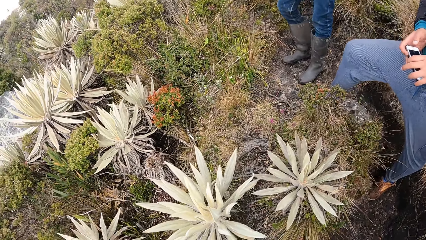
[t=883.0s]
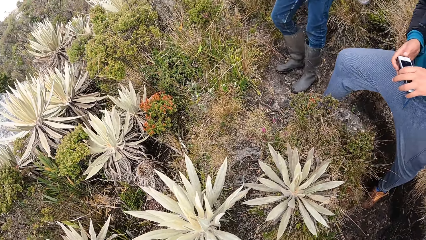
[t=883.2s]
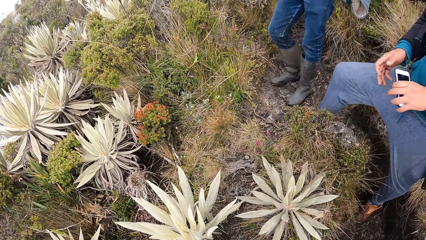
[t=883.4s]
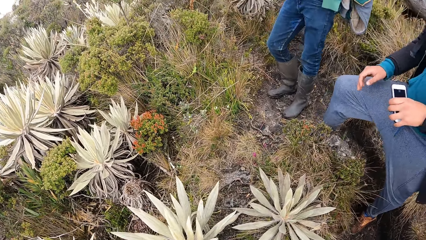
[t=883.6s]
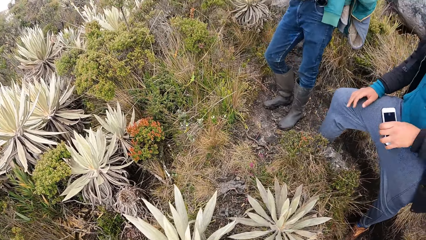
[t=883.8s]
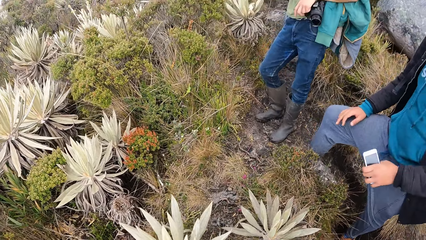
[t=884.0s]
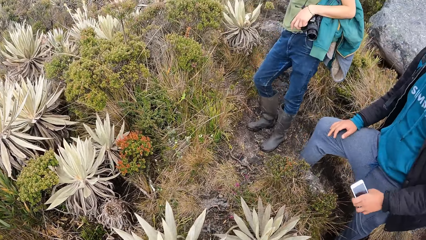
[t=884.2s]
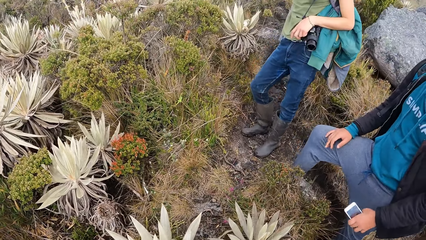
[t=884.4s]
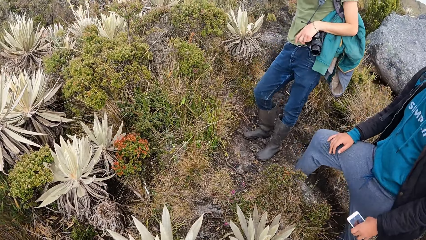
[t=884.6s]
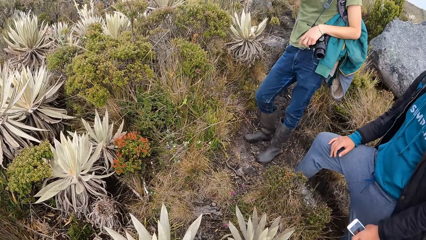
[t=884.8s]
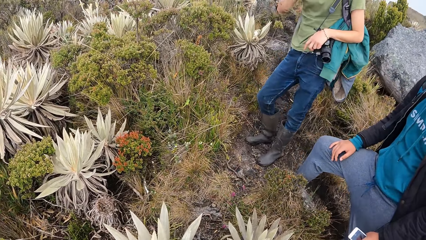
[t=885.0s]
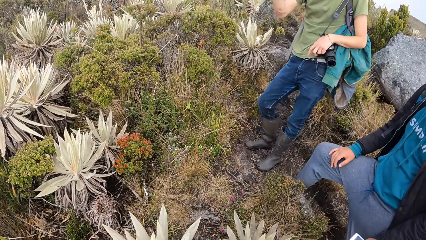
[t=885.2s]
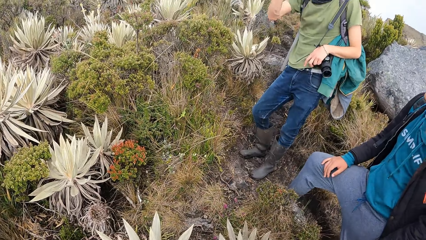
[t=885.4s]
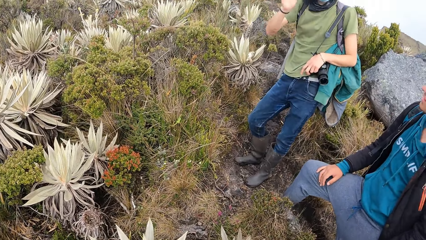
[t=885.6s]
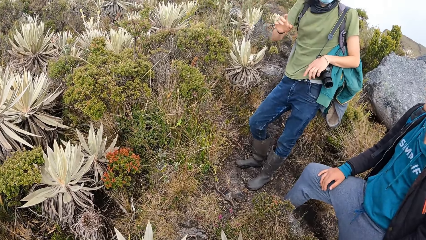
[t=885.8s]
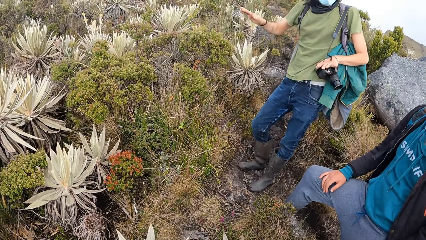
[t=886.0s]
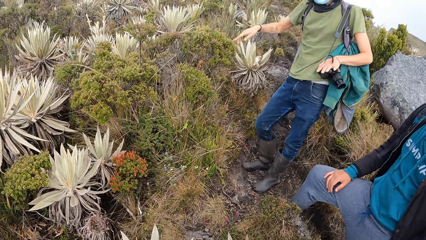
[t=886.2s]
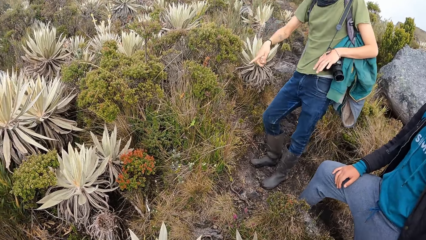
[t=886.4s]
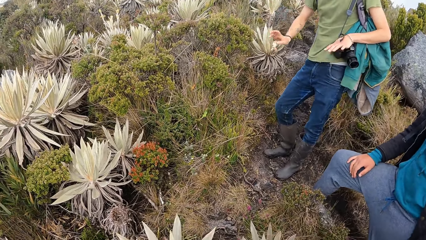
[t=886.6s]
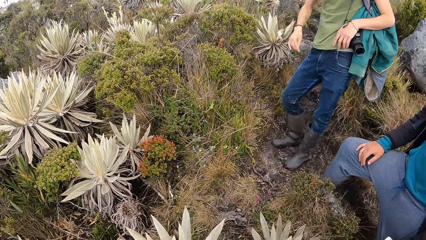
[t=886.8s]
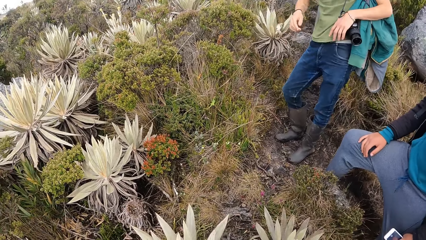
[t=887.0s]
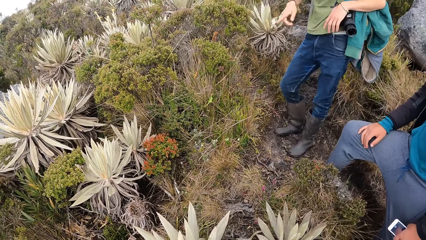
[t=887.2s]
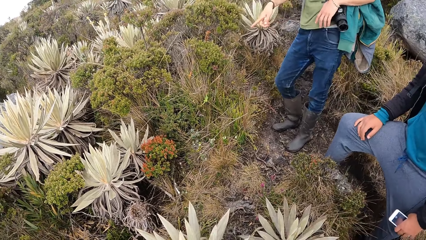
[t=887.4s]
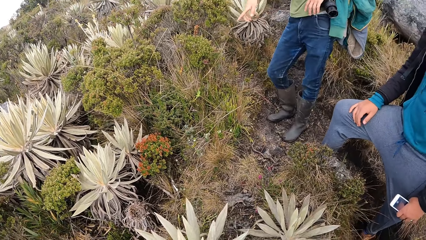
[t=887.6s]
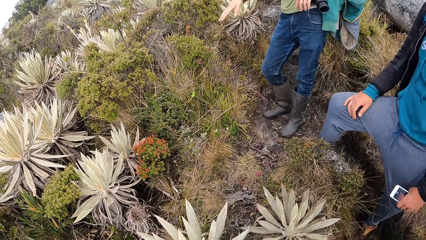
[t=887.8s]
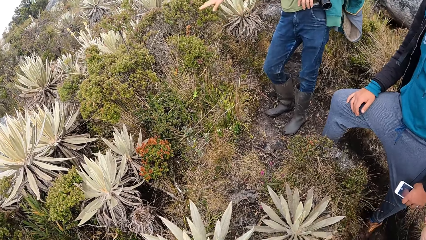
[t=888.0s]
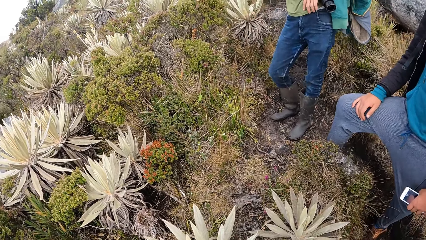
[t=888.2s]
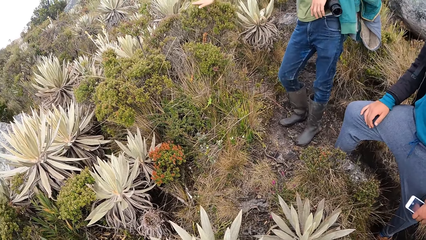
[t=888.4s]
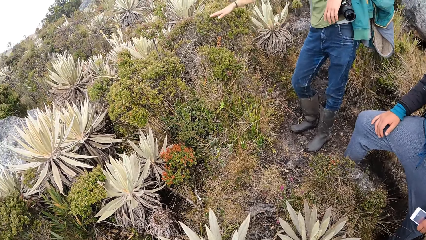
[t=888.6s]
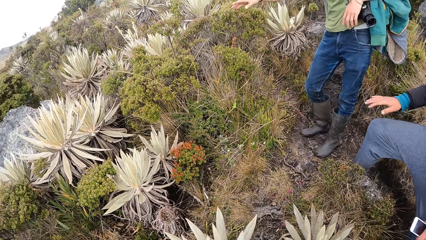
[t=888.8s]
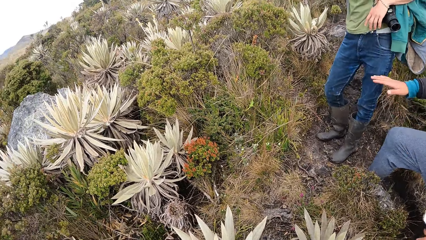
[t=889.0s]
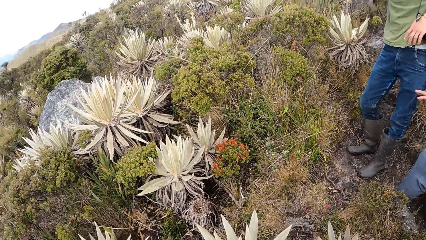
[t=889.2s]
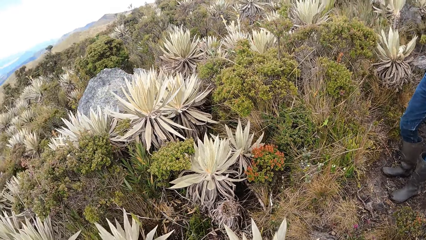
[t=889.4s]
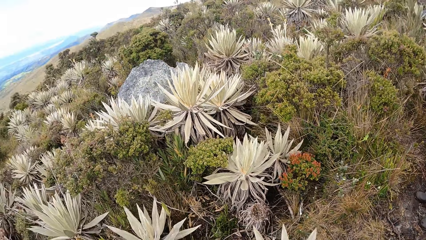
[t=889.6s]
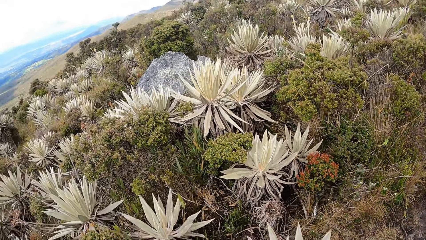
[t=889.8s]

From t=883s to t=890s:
A person places his hand on his lap. Another person moves his hands.

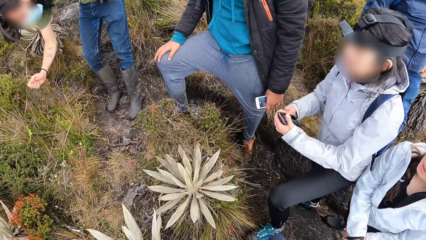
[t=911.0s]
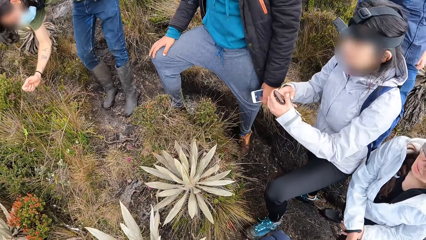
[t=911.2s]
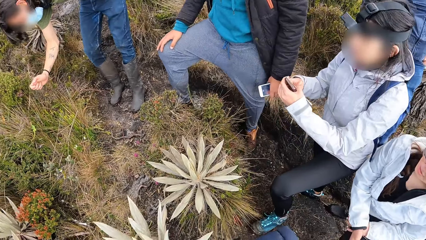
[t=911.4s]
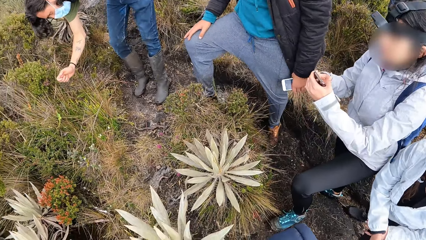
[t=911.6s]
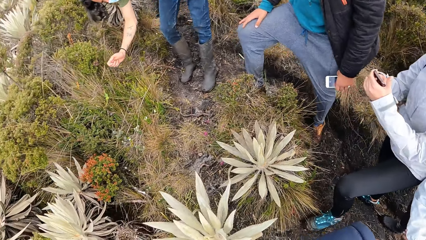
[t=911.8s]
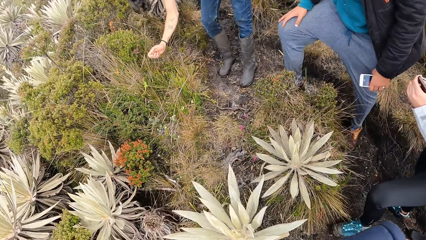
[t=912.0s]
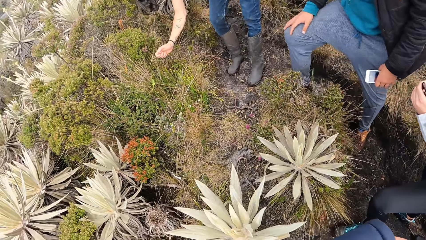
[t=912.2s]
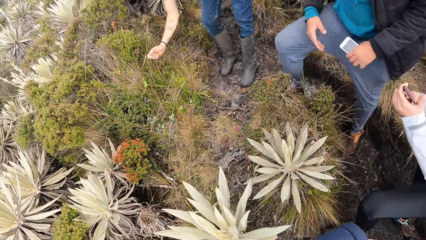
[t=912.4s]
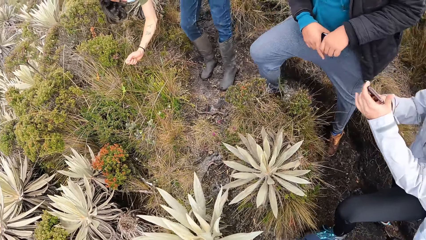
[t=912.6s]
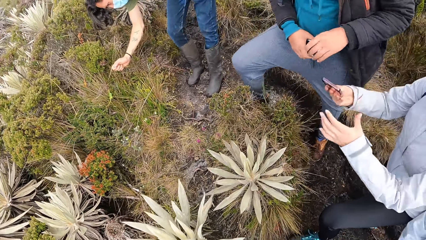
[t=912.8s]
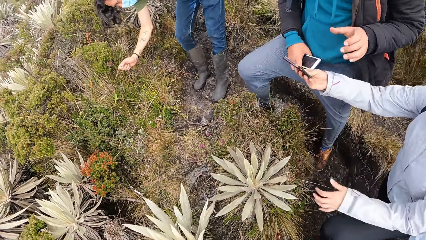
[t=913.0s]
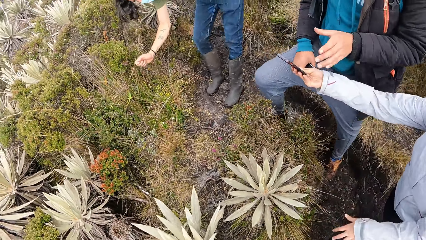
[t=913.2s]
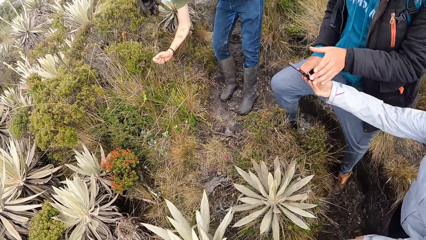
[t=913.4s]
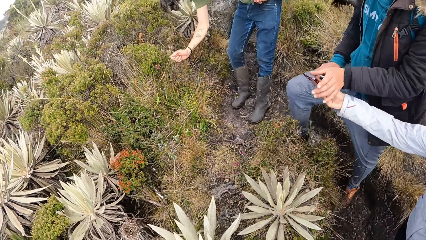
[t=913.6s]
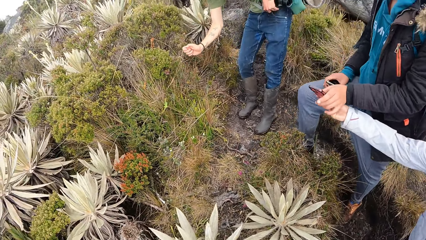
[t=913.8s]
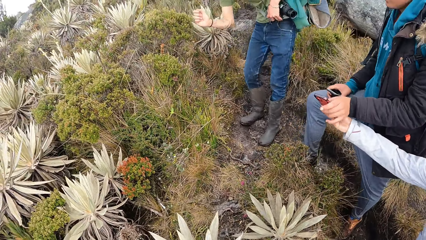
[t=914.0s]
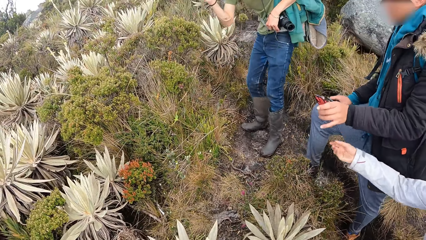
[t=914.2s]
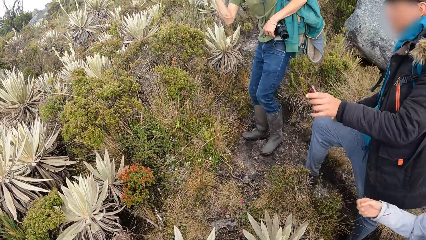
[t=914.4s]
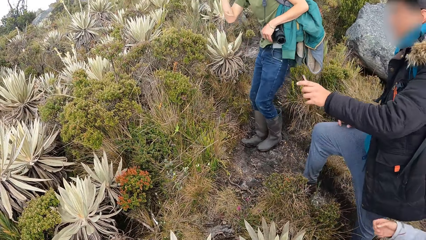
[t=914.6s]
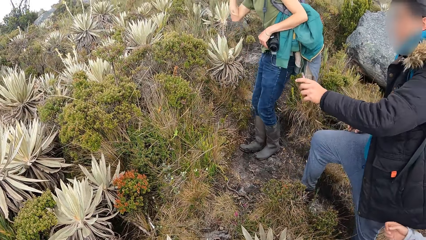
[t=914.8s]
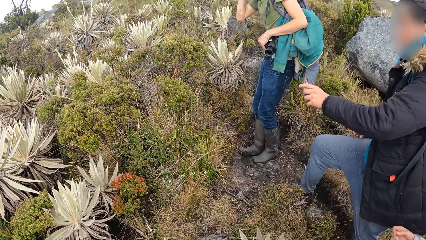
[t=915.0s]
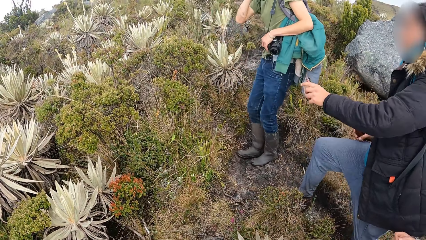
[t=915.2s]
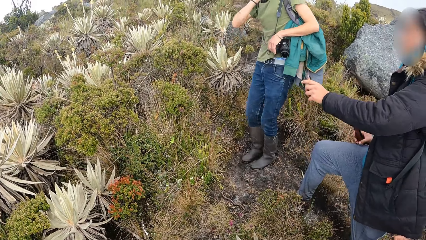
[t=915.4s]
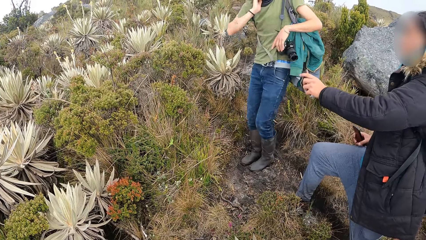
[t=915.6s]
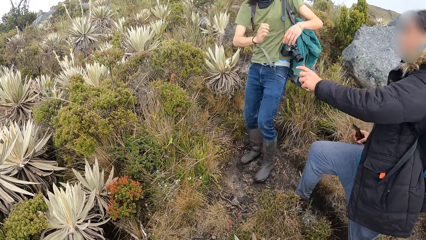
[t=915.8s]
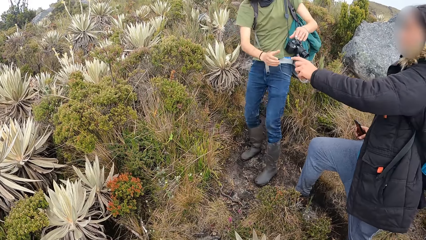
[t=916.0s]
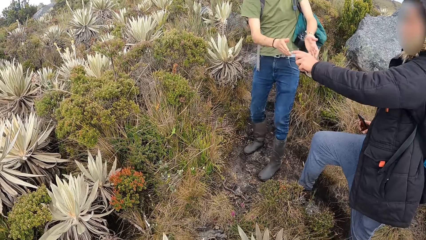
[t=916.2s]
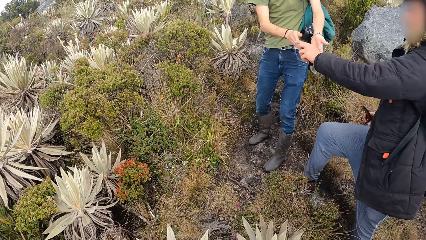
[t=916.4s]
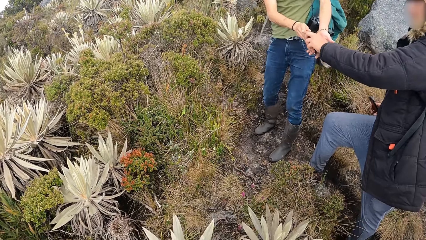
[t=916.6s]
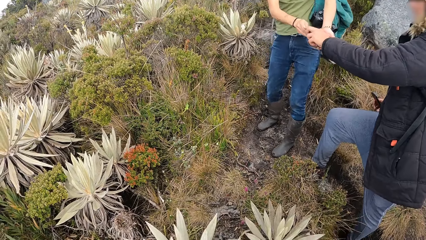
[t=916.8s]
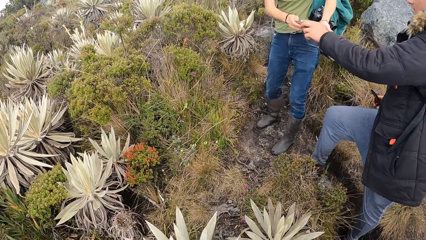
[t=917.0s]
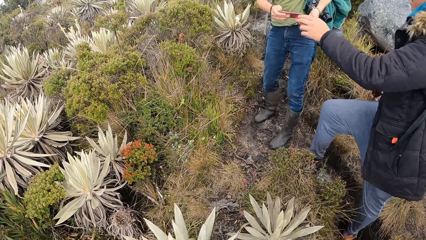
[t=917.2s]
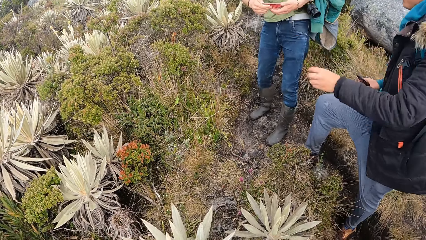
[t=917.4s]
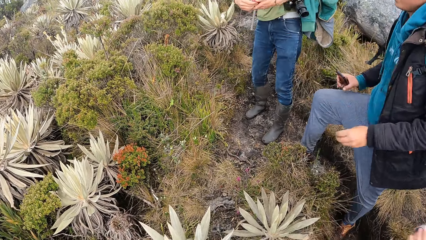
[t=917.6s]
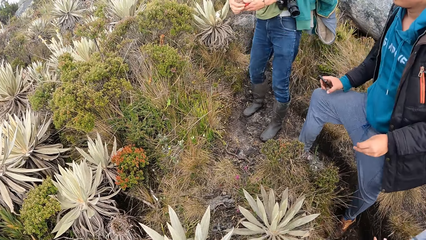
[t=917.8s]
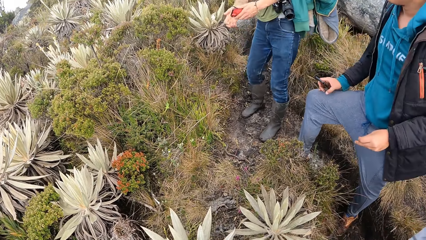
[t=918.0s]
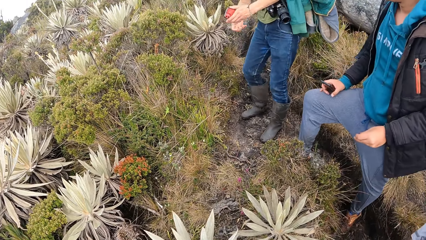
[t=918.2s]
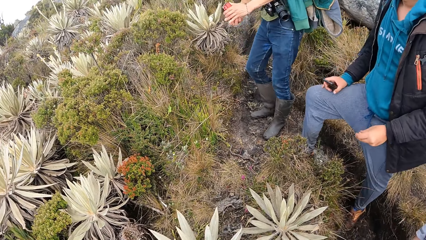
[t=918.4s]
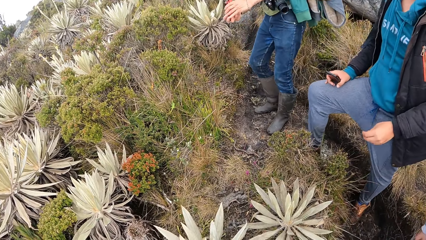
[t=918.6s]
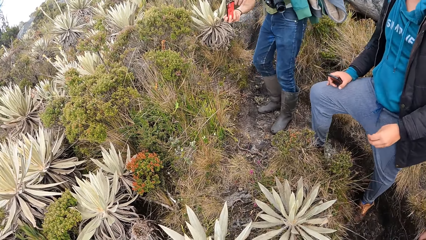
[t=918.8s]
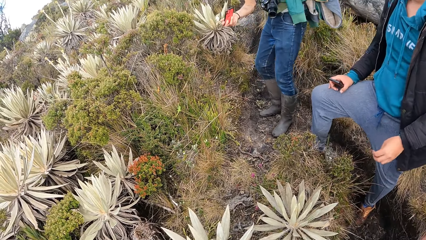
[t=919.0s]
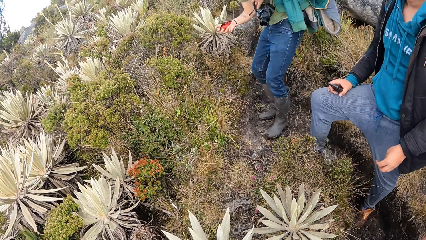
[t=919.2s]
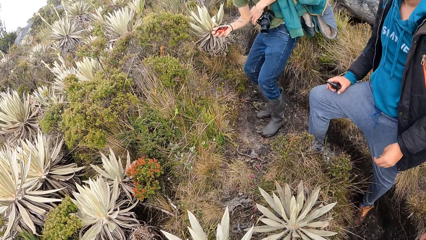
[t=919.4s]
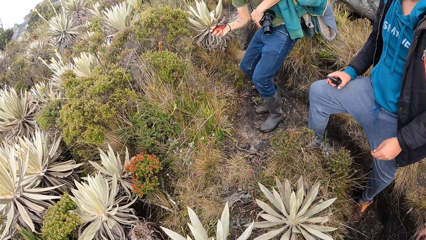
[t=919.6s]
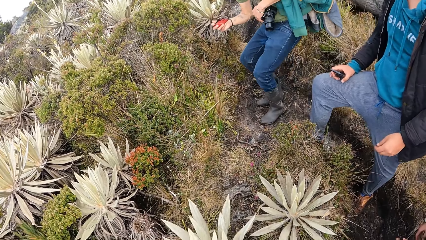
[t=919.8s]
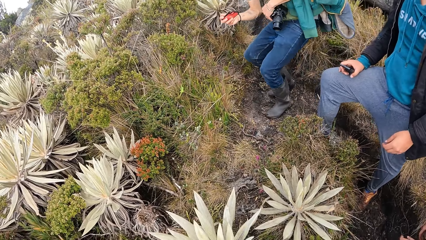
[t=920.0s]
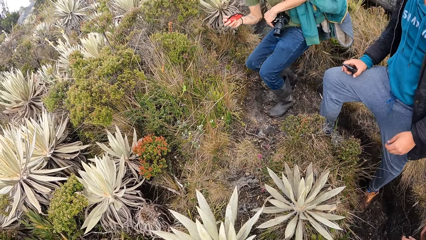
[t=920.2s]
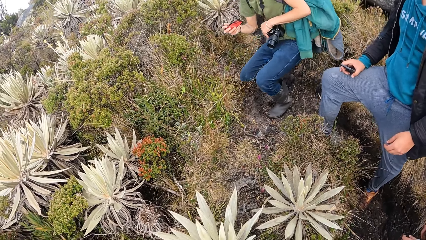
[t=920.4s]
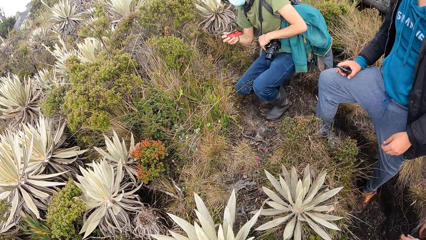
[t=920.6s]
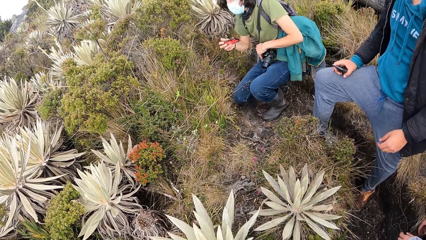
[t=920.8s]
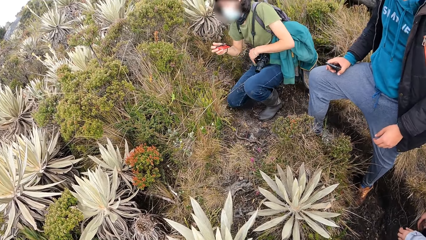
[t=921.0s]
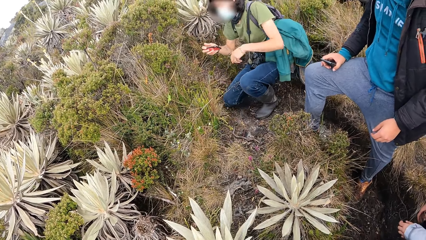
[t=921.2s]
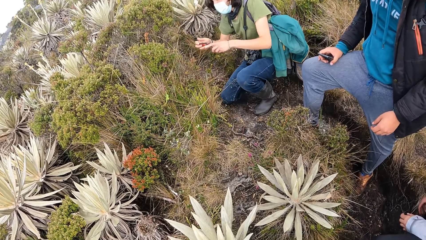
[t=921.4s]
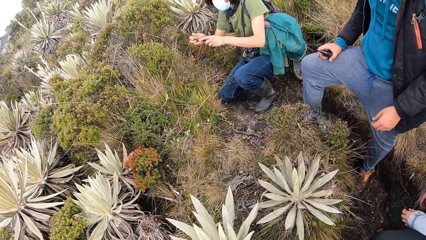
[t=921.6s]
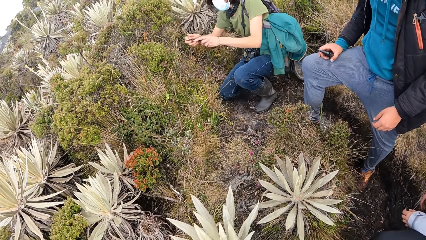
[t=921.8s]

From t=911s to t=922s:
A person hands over a cellphone to another person. The other person hands over the cellphone to a third person. The third person squats.
